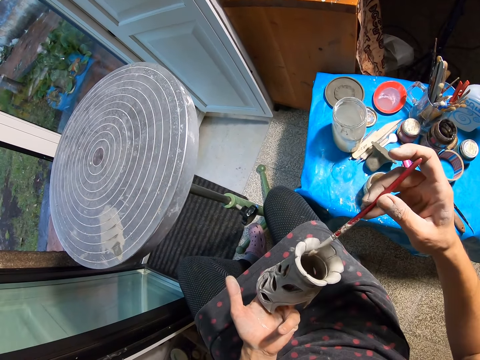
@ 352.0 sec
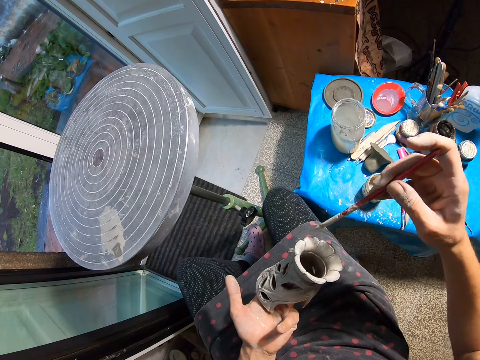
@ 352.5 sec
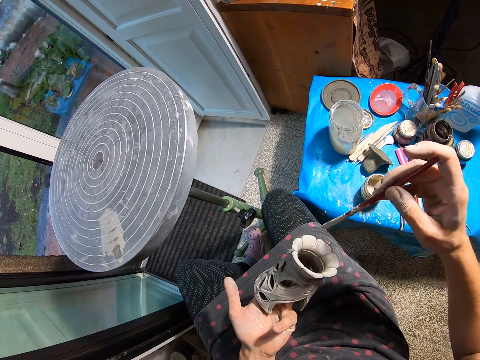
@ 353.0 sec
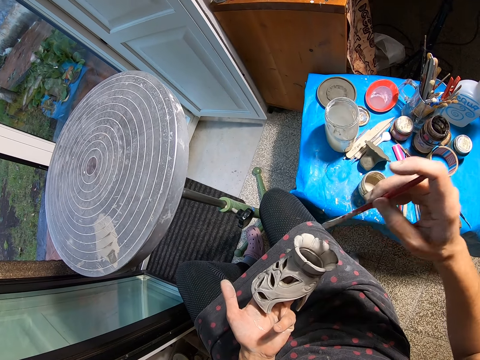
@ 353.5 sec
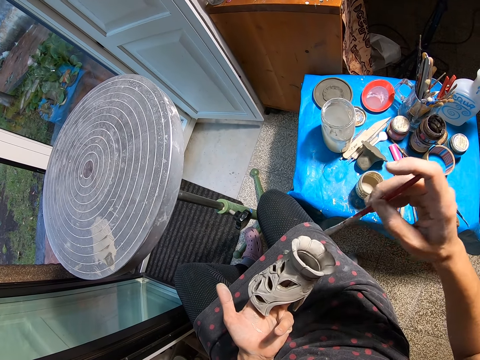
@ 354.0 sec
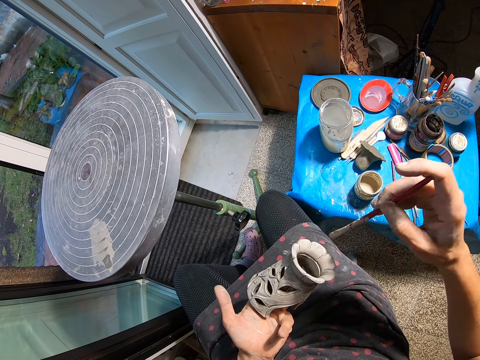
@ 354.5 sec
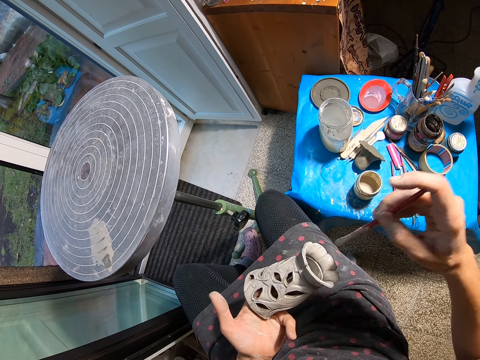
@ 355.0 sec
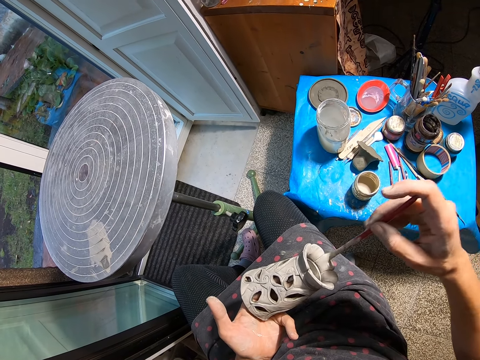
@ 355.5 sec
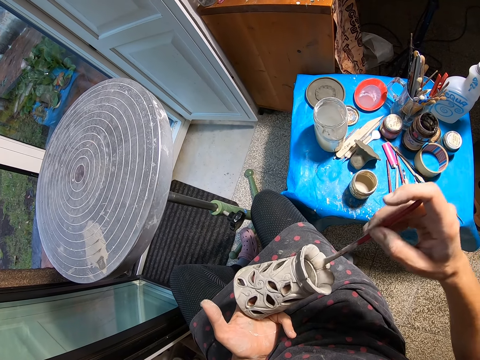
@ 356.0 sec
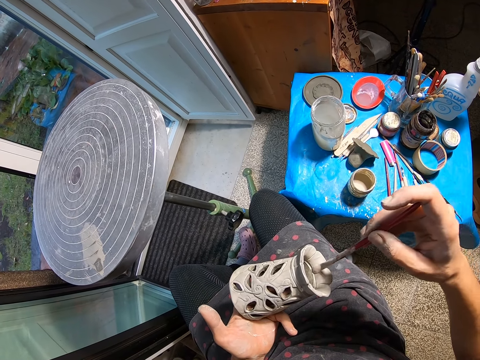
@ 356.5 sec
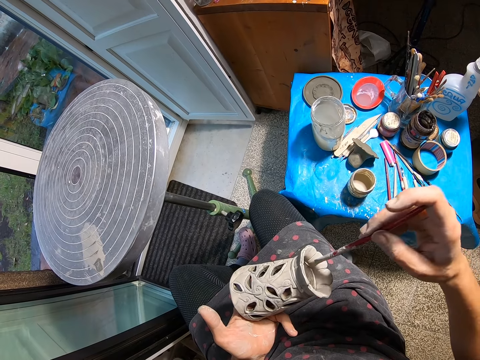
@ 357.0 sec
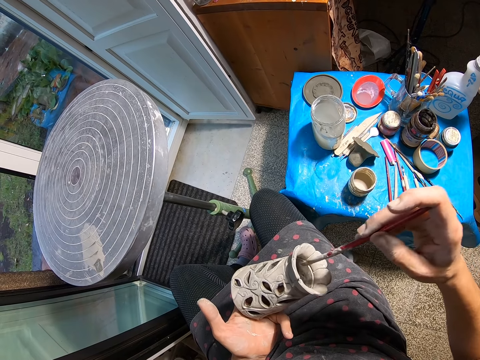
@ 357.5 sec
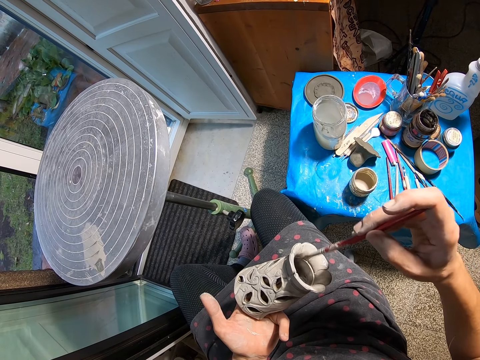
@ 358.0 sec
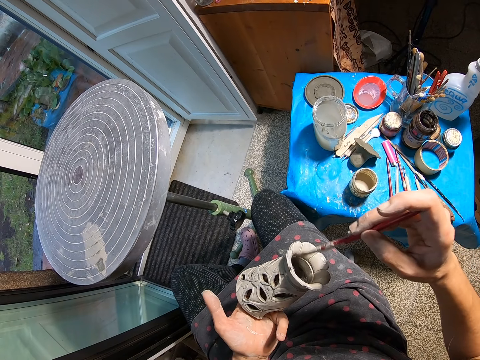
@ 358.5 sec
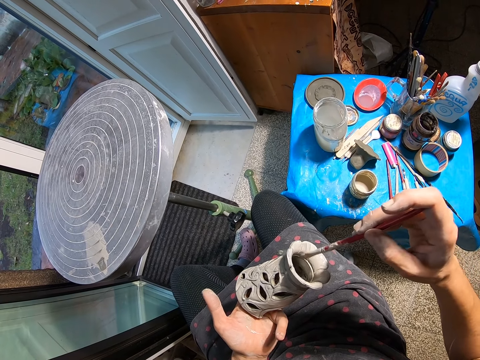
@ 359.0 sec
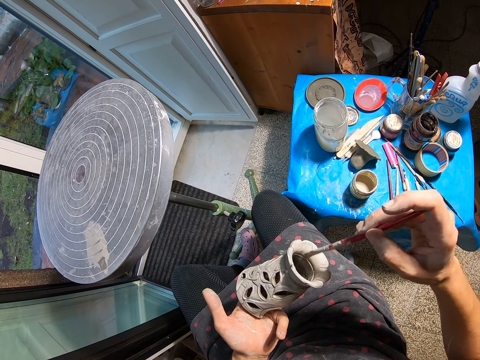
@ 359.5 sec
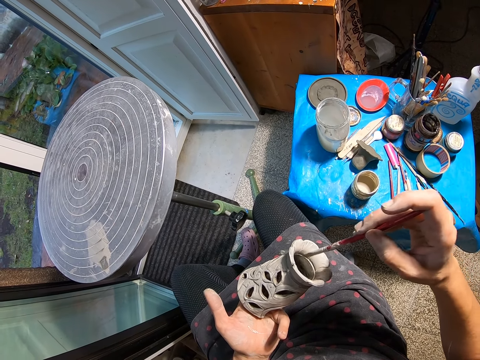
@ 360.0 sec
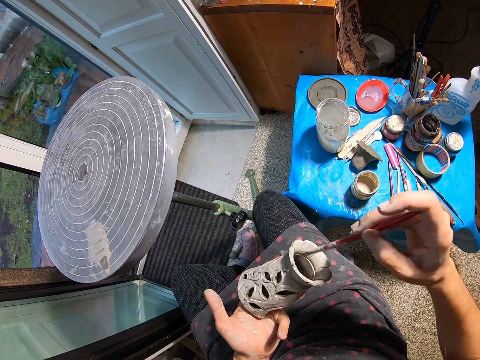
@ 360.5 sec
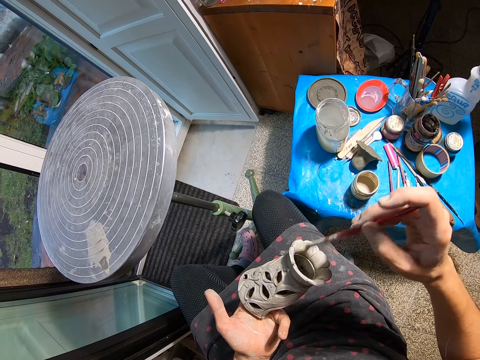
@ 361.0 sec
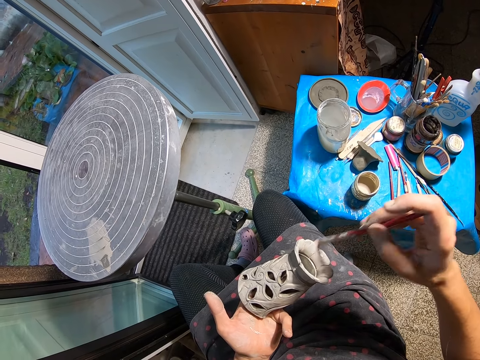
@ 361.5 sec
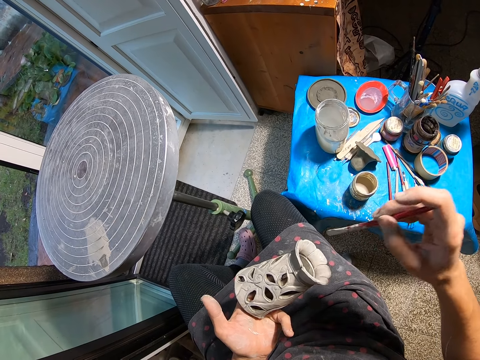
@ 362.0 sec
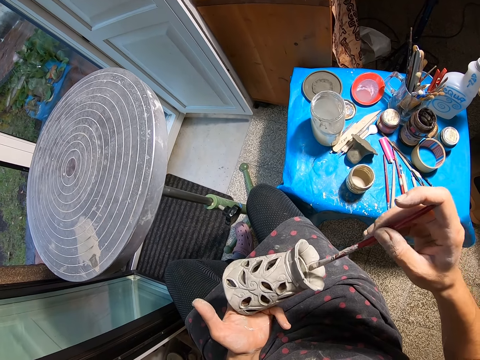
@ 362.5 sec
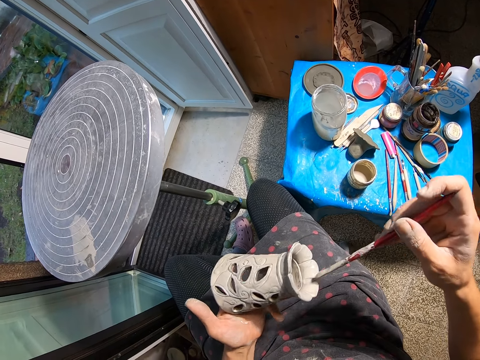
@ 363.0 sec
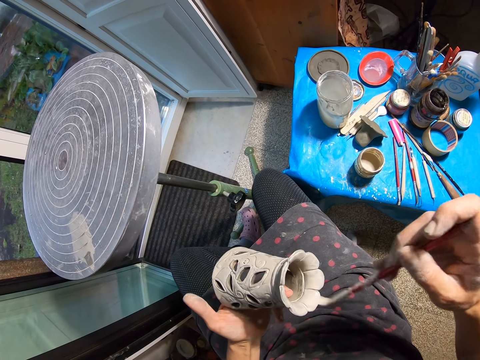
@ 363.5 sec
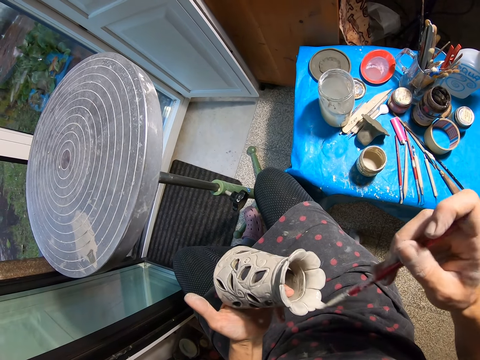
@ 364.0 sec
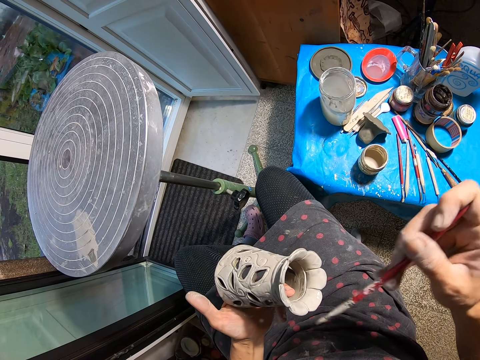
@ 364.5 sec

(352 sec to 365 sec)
The camera wearer paints the craft in her left hand with the paintbrush in her right hand.

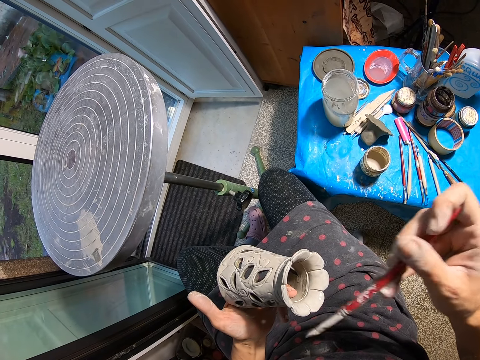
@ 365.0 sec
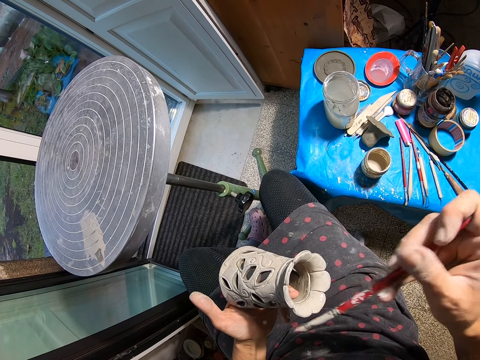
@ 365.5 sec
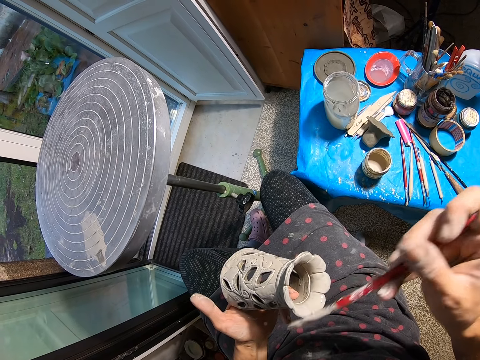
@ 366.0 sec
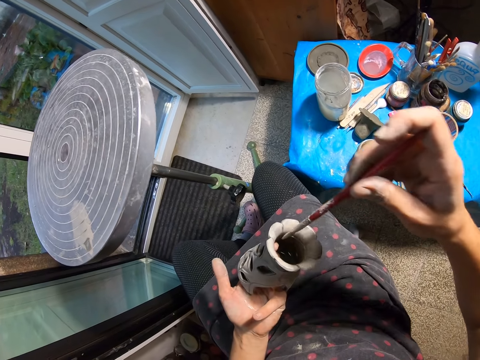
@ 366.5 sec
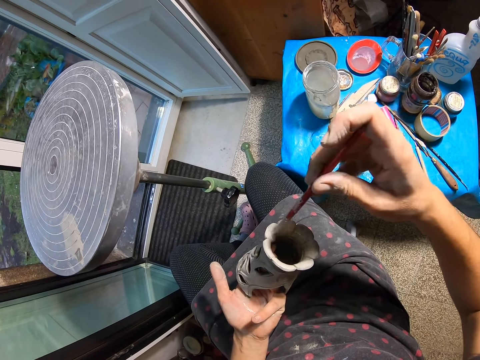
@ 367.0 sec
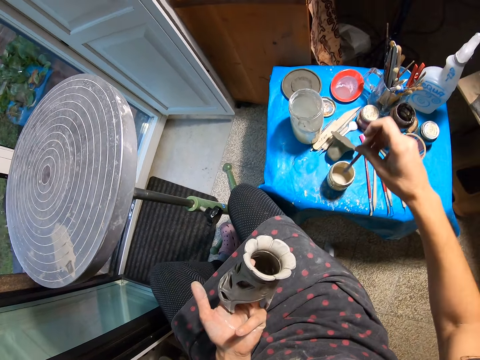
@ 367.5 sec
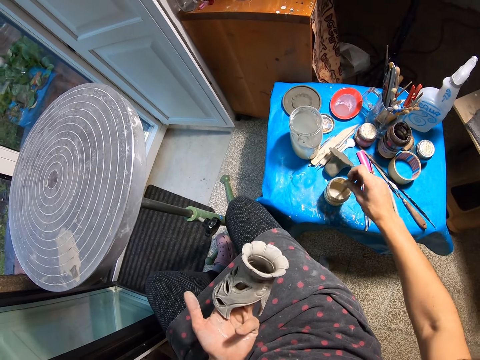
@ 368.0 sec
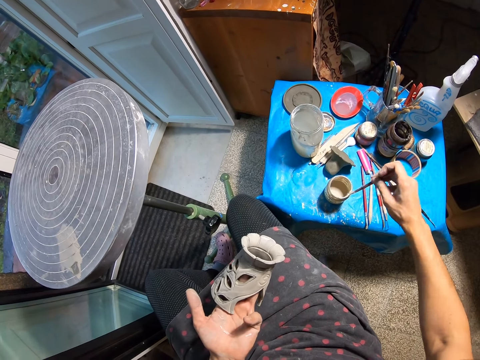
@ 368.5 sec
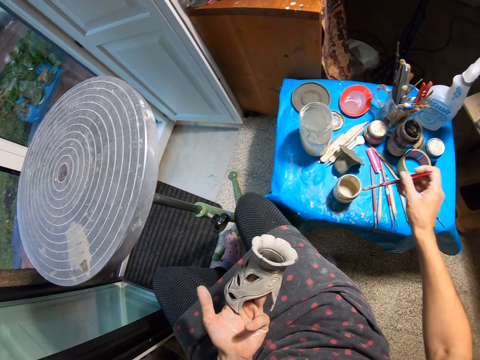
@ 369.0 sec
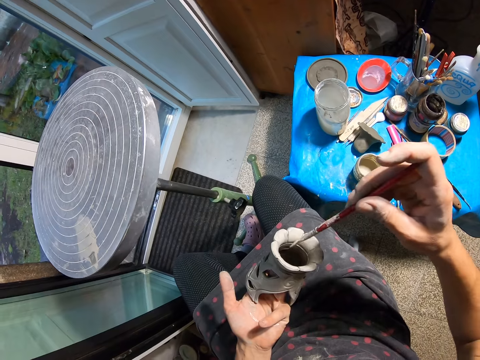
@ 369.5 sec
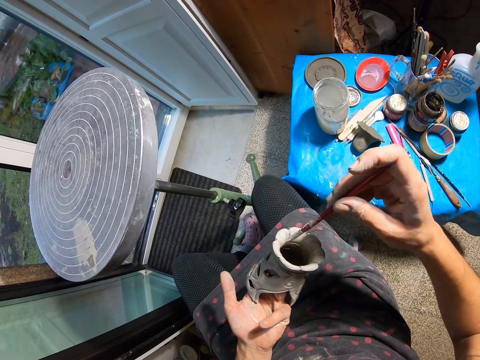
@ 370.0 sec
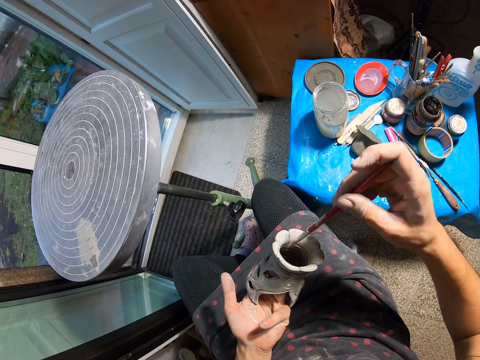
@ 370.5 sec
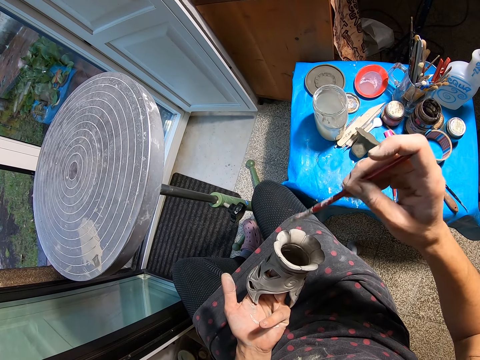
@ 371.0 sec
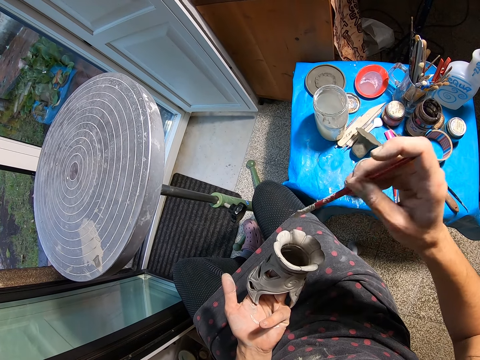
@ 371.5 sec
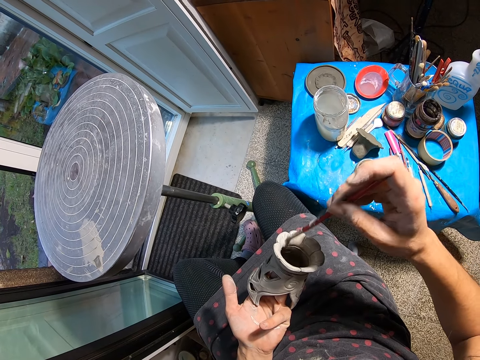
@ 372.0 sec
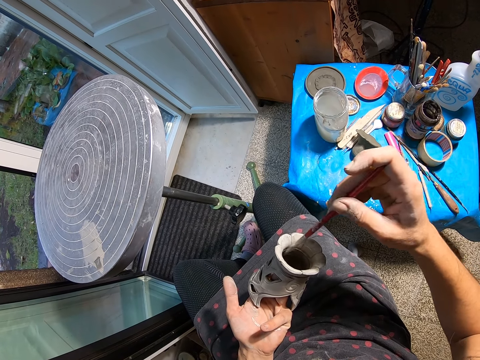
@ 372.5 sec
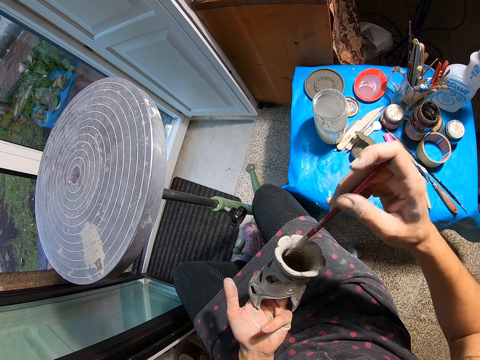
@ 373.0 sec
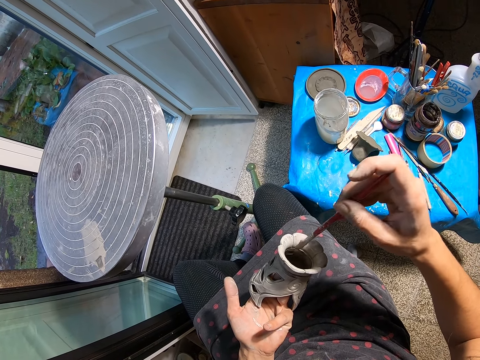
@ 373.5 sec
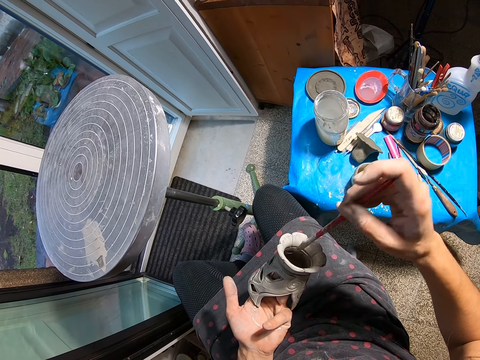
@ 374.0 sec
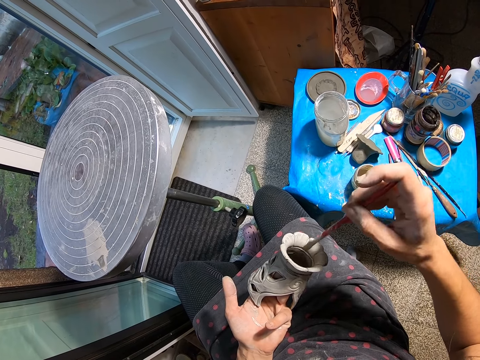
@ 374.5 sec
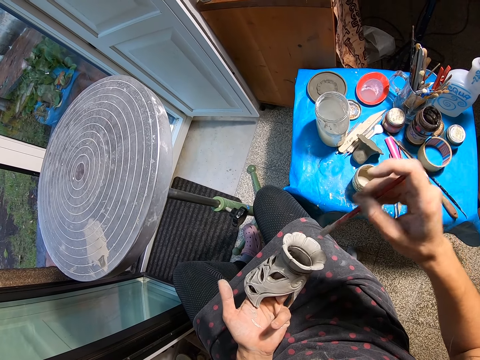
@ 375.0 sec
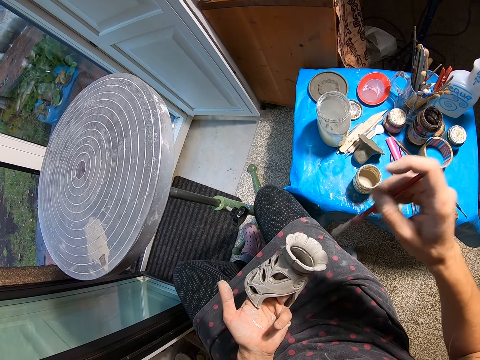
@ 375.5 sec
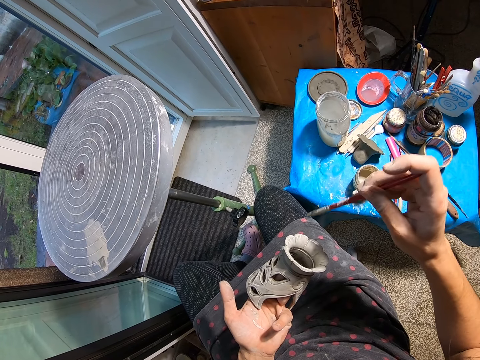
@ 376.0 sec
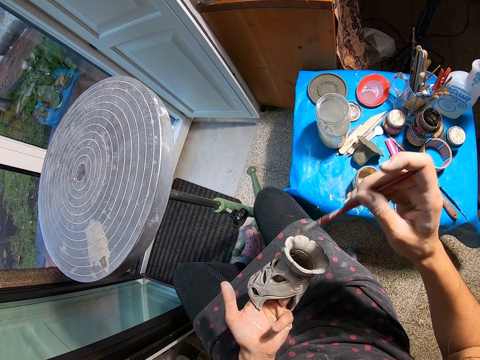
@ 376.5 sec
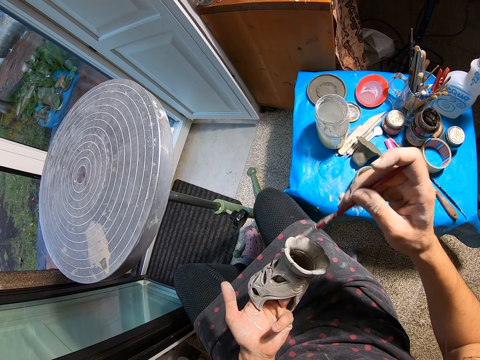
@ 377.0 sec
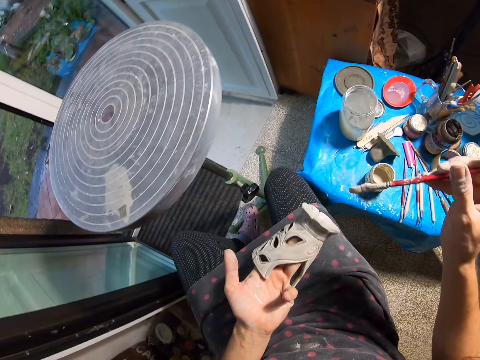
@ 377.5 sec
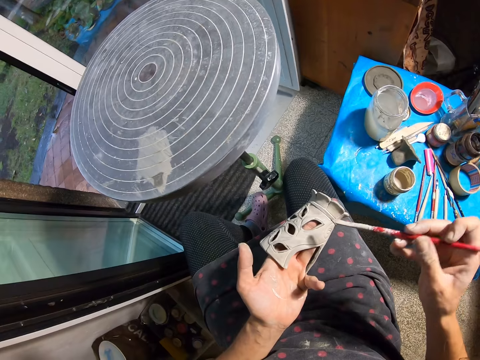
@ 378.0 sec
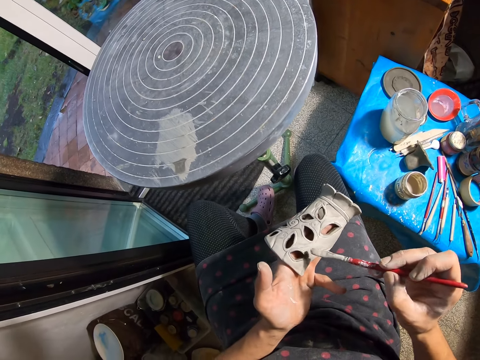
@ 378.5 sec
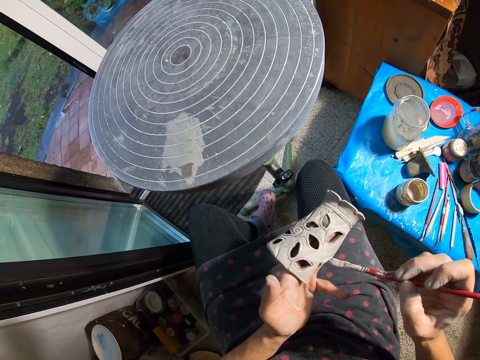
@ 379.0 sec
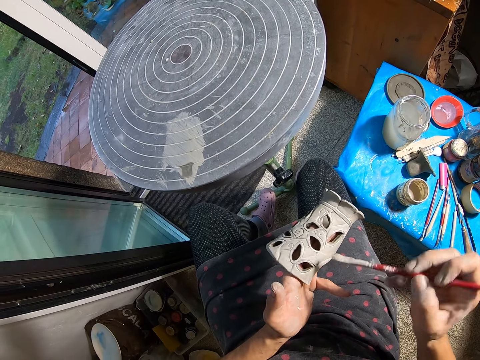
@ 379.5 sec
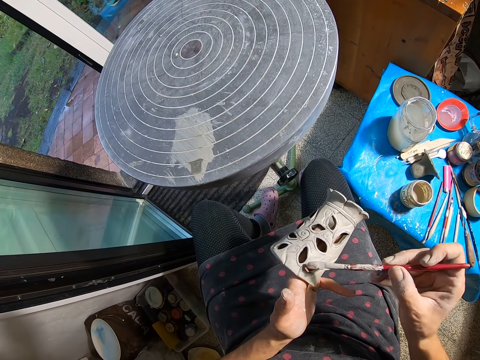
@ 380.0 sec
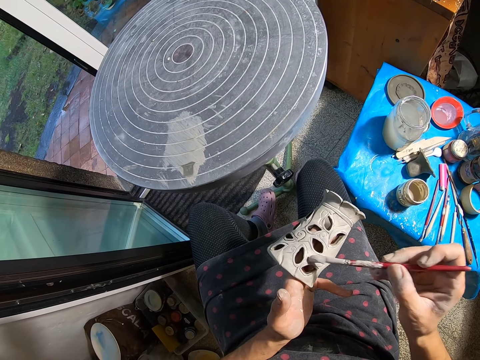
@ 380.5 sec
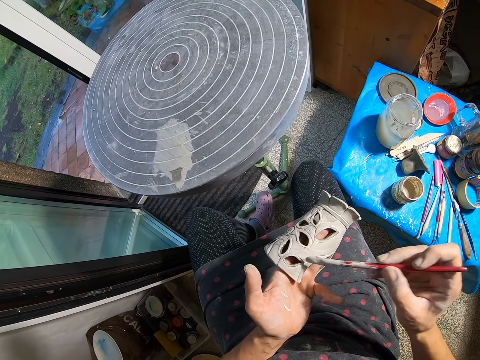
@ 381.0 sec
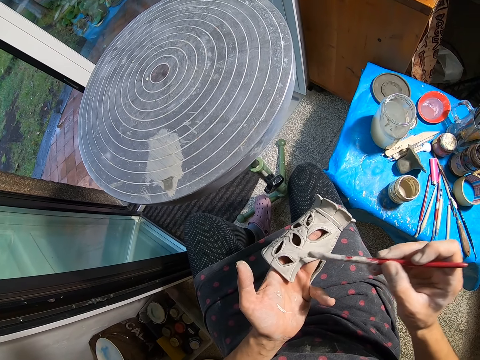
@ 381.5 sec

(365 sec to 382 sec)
The camera wearer dips the paintbrush in her right hand into the paint container. She touches the brim of the container with the paintbrush in her right hand. She paints the craft in her left hand with the paintbrush in her right hand.
